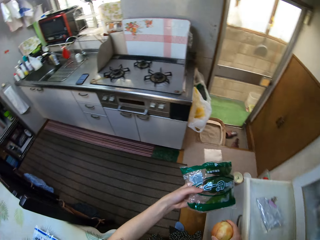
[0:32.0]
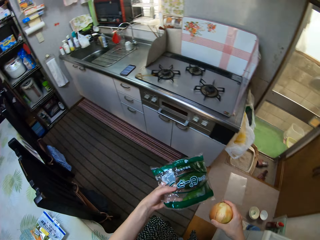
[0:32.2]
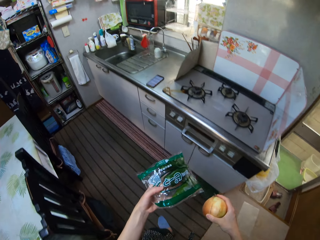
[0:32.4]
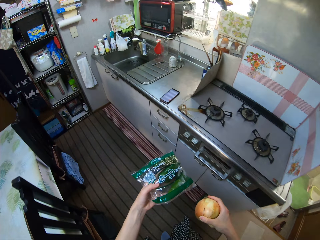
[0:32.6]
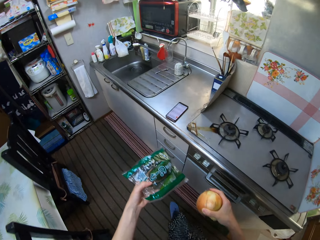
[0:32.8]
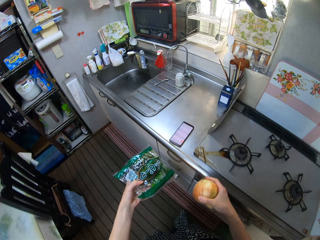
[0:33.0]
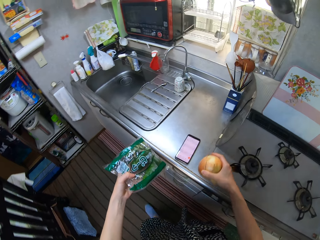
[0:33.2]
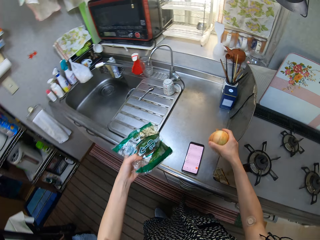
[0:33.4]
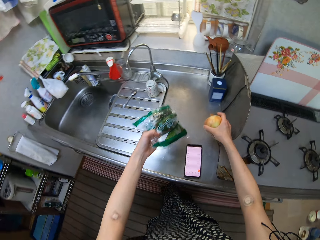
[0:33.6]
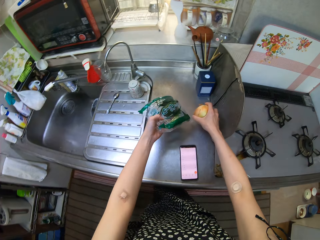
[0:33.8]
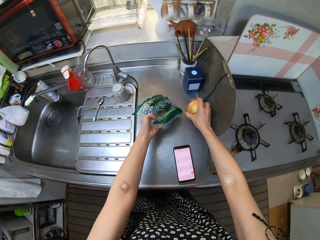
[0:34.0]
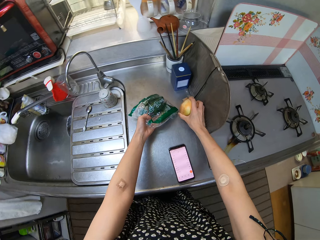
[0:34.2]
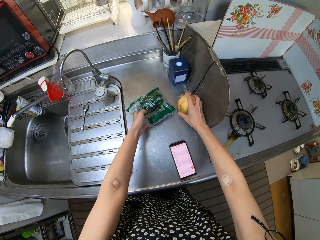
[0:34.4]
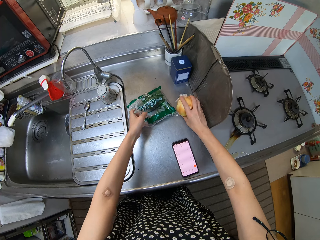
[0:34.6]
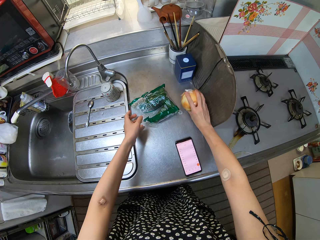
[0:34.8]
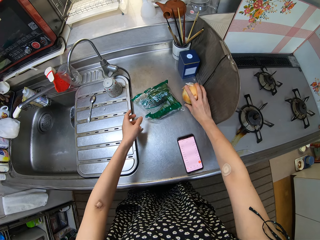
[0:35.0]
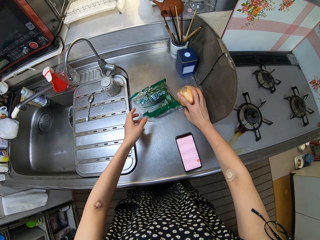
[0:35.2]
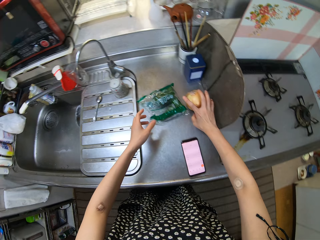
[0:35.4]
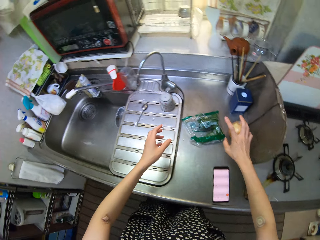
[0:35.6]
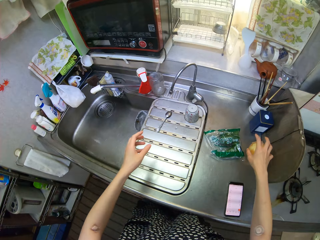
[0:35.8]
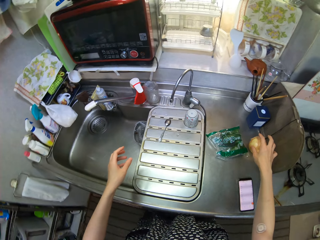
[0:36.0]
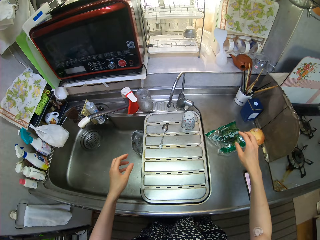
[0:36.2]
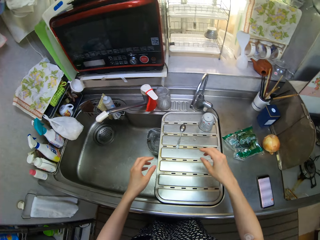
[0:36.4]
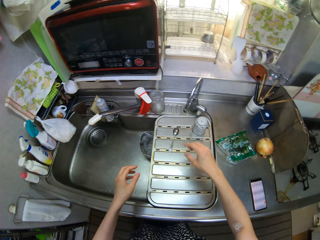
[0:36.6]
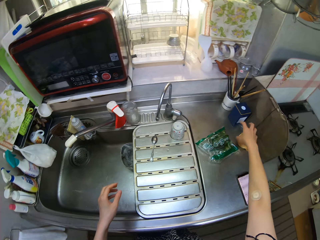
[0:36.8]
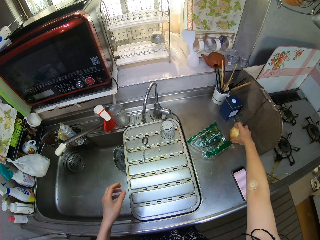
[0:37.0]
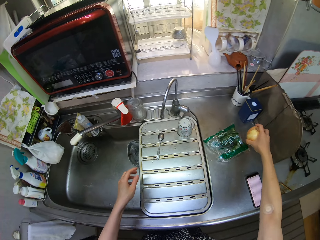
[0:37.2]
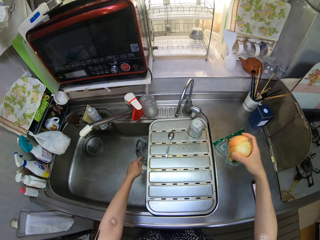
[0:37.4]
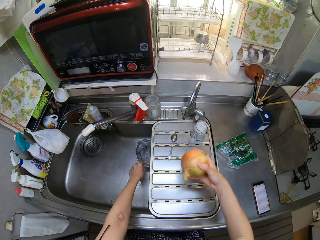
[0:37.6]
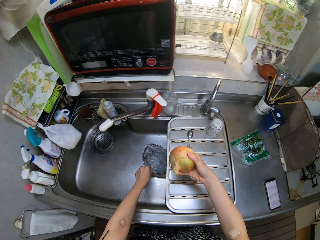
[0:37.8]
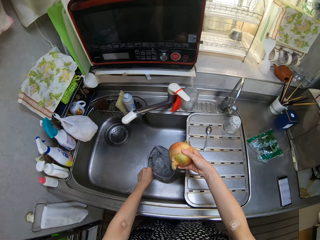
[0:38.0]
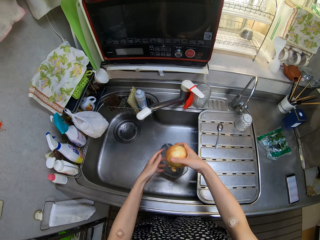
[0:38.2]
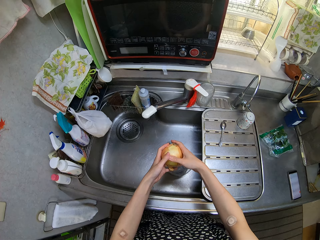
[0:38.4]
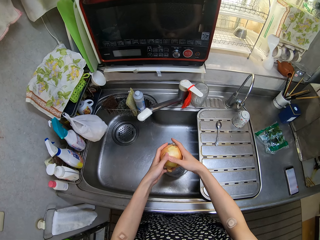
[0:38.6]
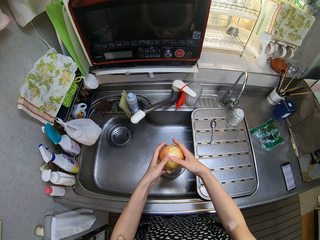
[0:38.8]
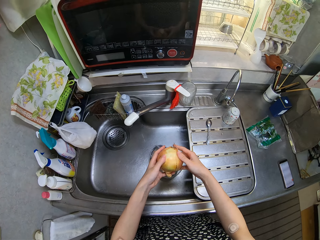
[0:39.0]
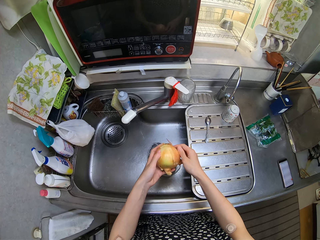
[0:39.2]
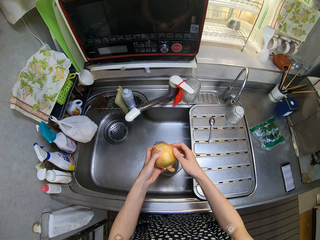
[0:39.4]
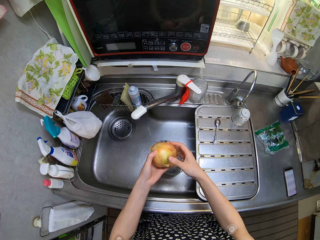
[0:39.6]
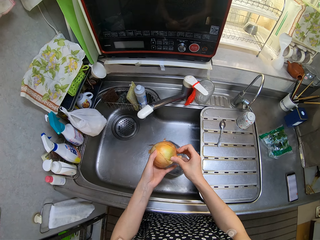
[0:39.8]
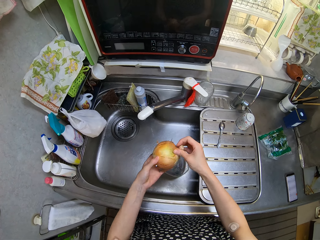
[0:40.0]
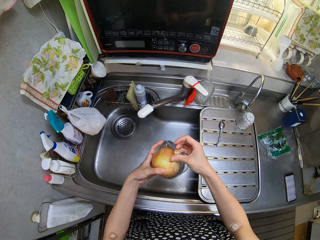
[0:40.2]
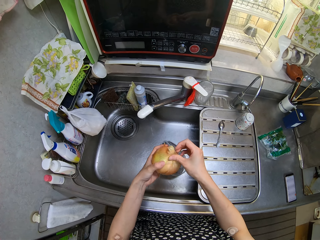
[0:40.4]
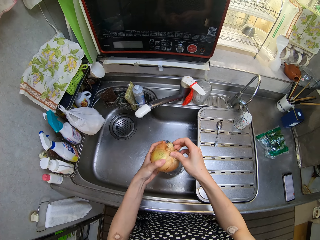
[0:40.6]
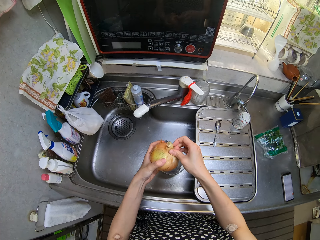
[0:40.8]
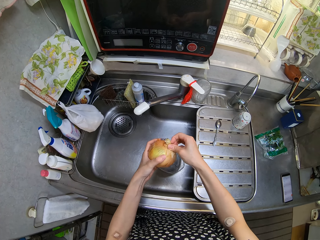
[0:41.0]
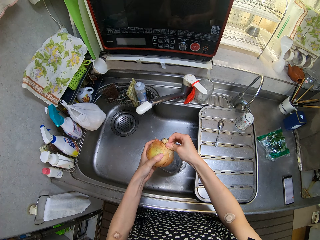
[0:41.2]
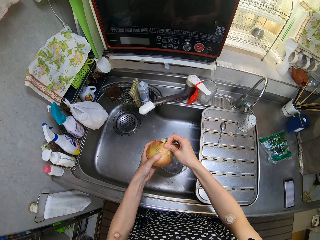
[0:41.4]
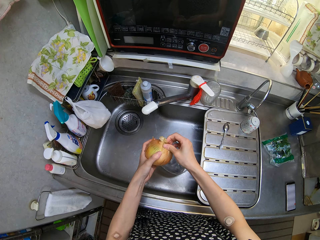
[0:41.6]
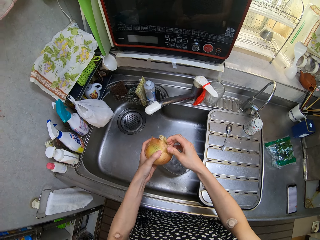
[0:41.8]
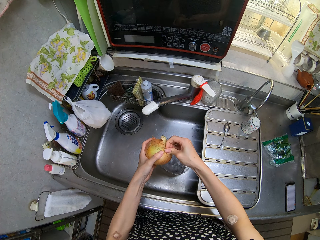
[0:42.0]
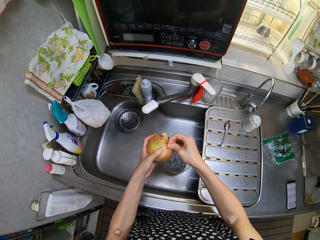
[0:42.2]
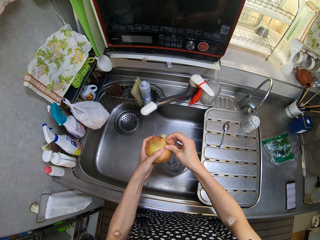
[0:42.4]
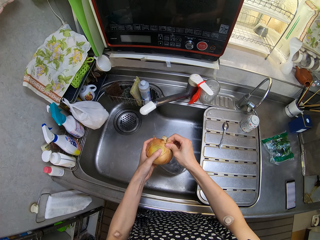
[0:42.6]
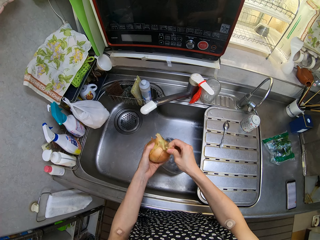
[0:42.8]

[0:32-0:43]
The camera wearer walks away from the fridge. She drops the onion on the counter beside the sink. She drops the pack of pepper on the counter beside the sink. She picks up the onion from the counter with her right hand. She moves a refuse bag or container in a sink with her left hand. She passes the onion to her left hand. She peels the onion with her right hand.

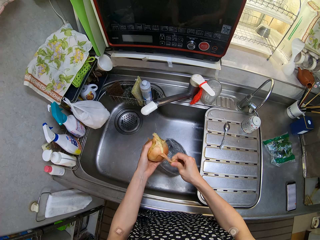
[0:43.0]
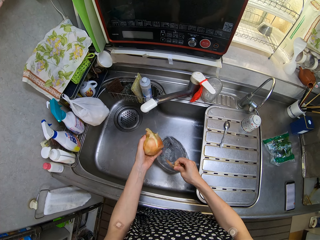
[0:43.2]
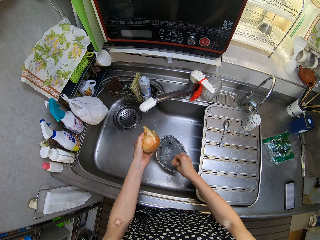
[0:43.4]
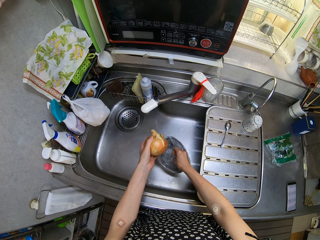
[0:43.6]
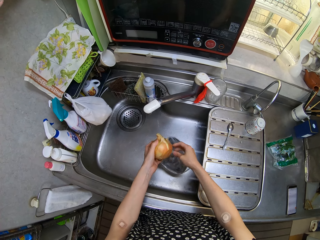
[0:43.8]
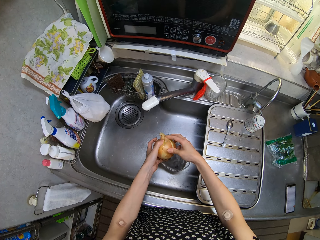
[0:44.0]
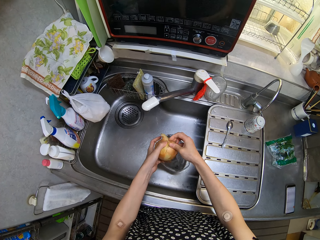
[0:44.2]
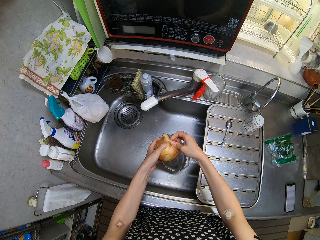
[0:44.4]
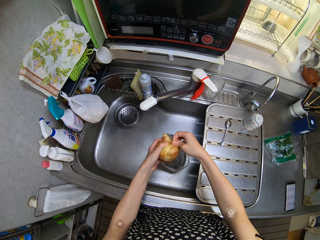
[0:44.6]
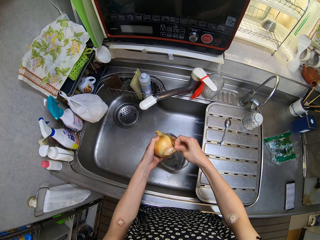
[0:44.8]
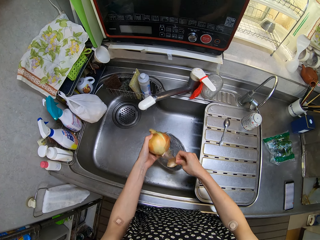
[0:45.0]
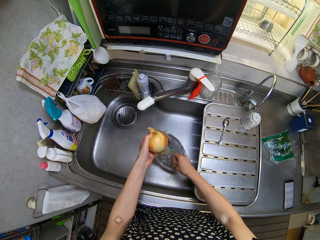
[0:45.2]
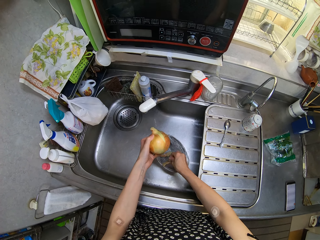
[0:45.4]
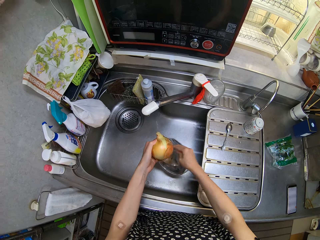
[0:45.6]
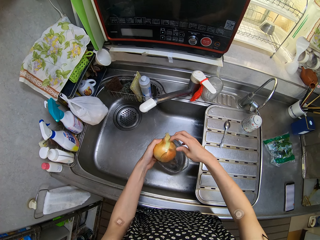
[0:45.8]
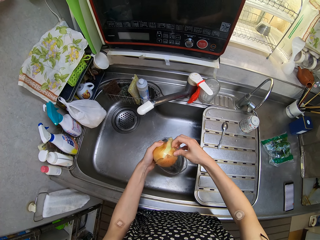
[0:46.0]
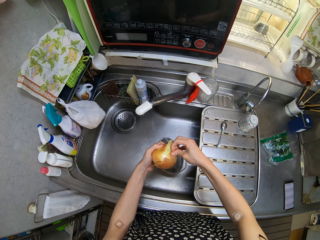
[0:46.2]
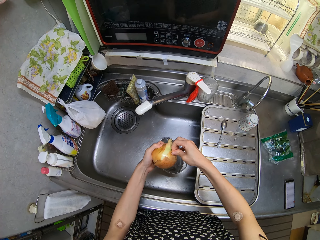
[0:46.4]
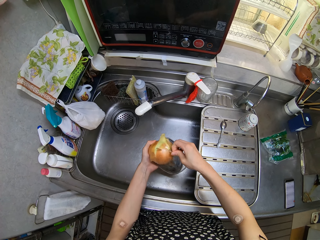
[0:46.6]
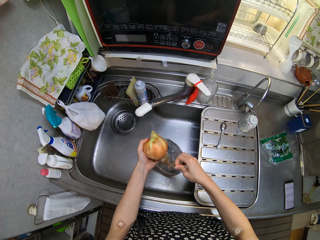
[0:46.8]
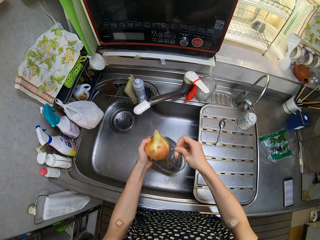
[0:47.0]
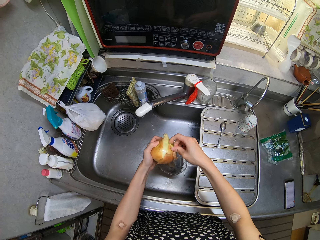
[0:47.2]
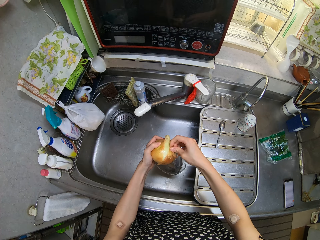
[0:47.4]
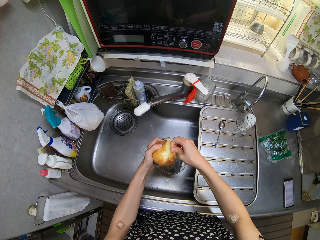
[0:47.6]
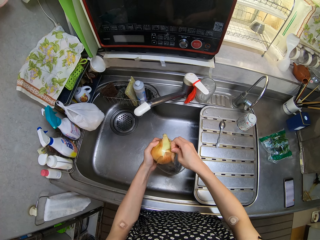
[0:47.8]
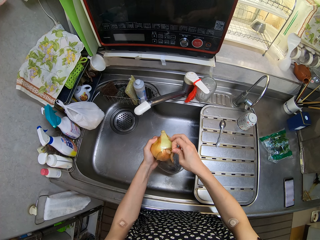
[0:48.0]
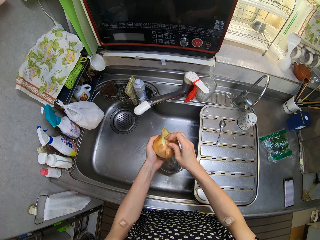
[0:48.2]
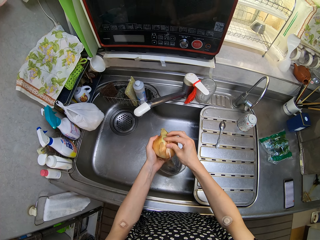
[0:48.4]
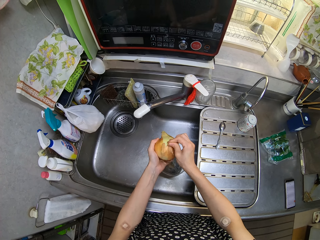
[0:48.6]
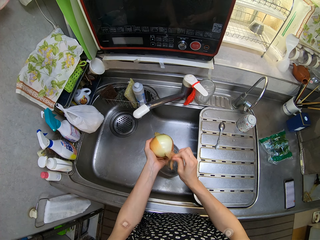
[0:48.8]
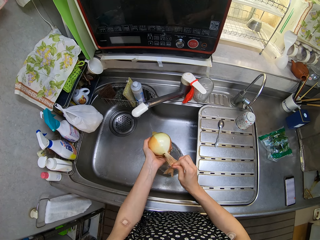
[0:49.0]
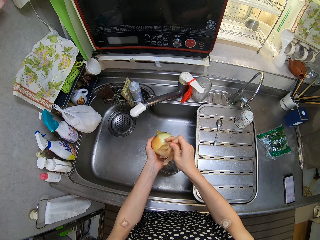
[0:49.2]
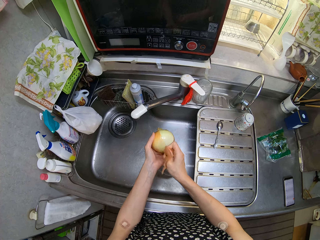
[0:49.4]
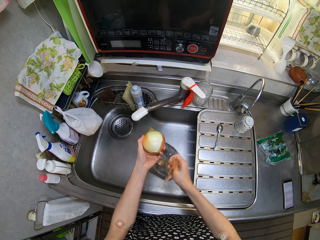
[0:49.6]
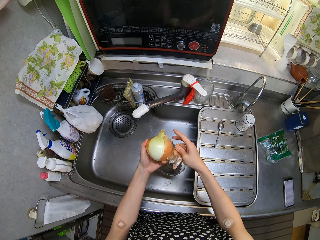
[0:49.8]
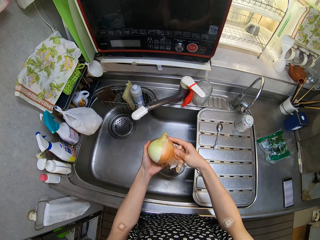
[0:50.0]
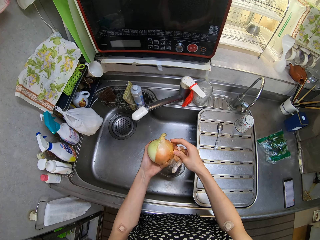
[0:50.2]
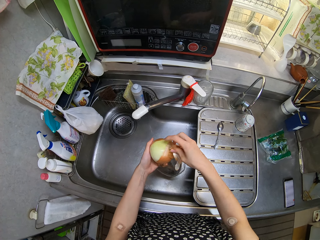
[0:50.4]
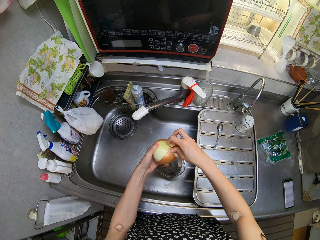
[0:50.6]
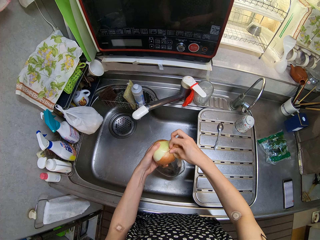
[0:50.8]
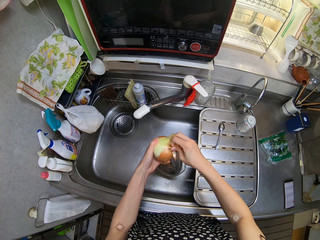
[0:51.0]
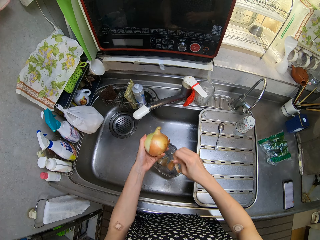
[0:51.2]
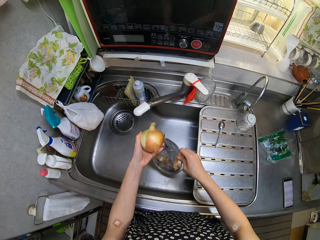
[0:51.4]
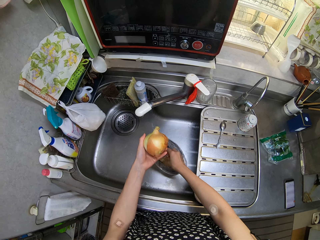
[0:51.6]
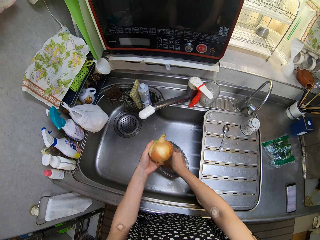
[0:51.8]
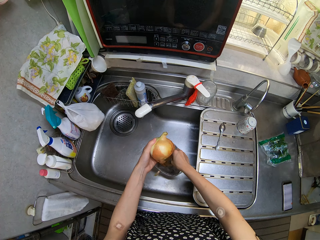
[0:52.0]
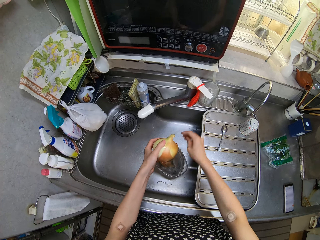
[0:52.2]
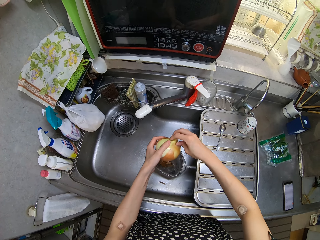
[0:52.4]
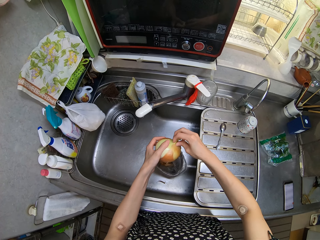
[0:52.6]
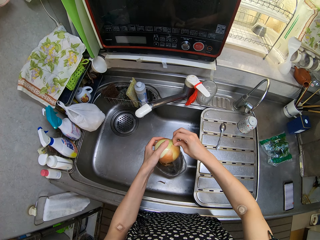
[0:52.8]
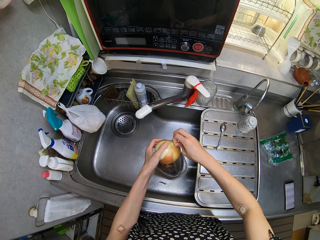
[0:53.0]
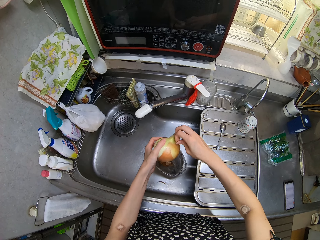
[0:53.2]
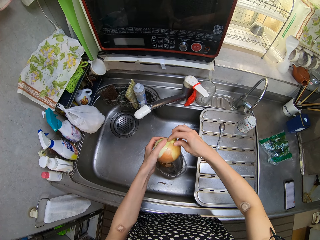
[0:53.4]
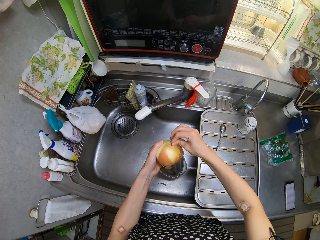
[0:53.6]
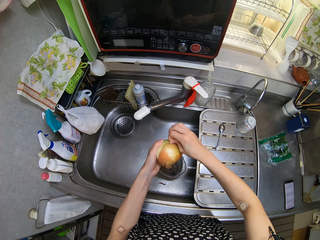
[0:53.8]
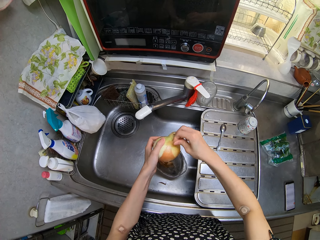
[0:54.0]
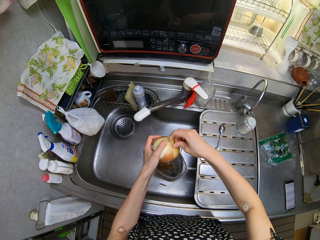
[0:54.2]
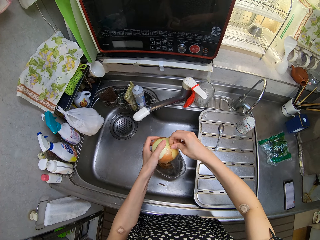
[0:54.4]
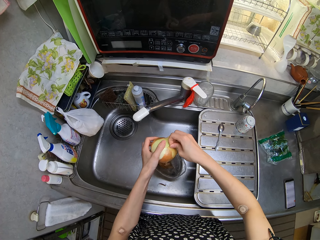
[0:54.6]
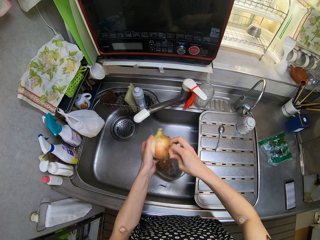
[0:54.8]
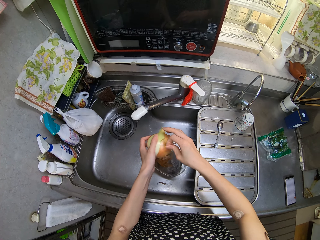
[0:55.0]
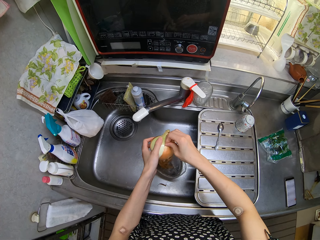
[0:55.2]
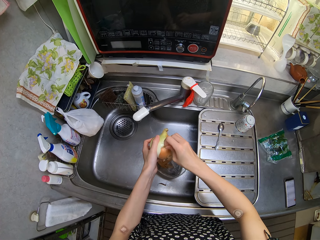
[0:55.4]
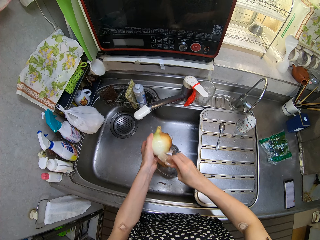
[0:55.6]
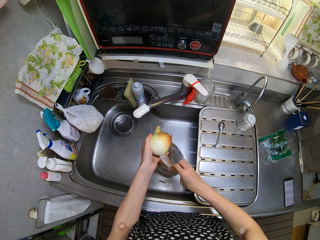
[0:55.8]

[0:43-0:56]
The camera wearer puts the onion peel in the waste bag. She peels the onion with her right hand. She puts the onion peel in the waste bag. She peels the onion with her right hand. She puts the onion peel in the waste bag. She peels the onion with her right hand.
